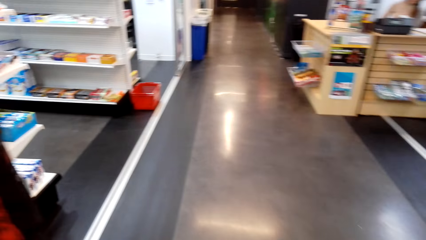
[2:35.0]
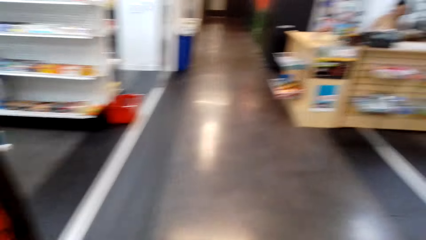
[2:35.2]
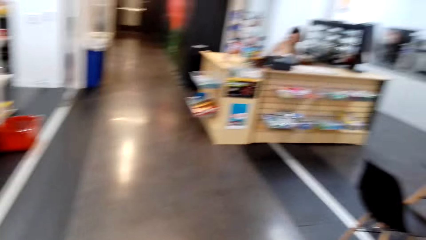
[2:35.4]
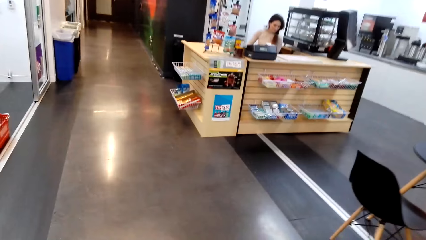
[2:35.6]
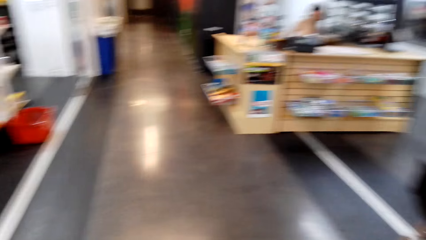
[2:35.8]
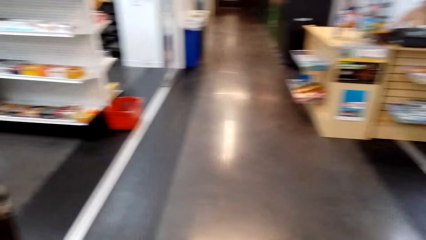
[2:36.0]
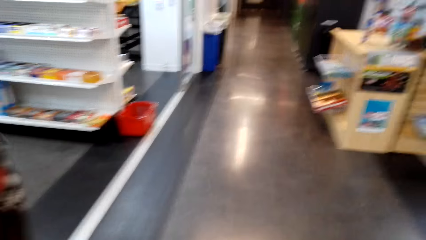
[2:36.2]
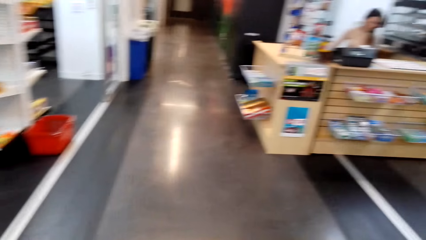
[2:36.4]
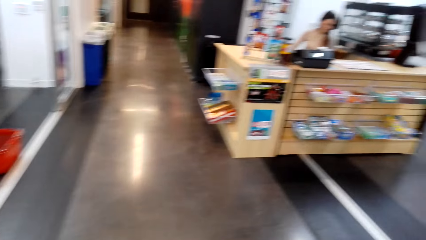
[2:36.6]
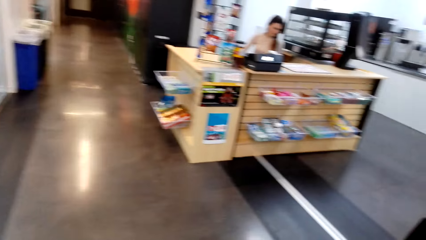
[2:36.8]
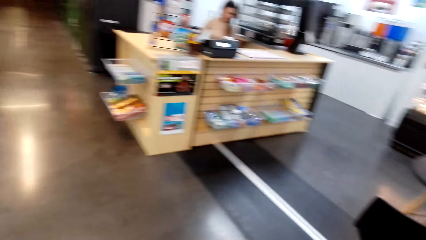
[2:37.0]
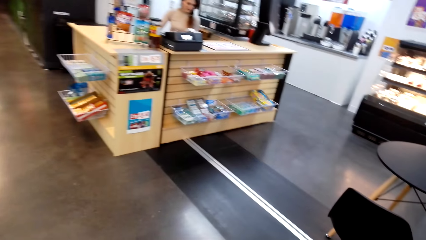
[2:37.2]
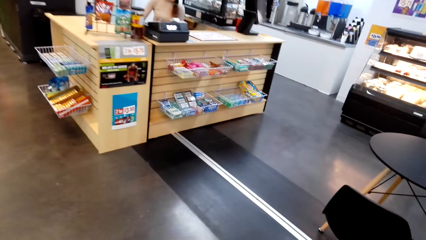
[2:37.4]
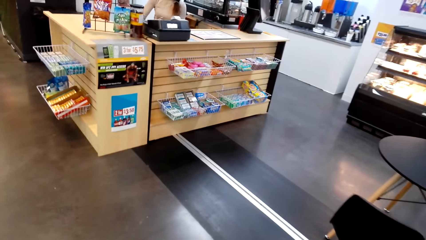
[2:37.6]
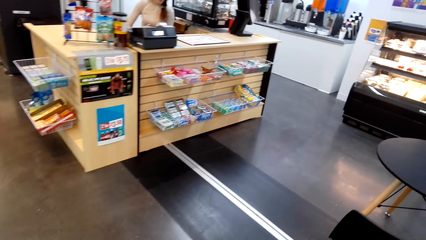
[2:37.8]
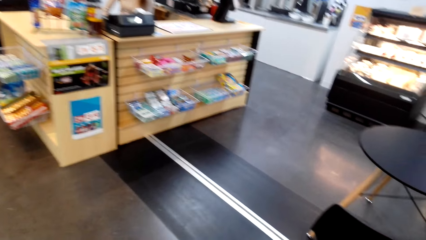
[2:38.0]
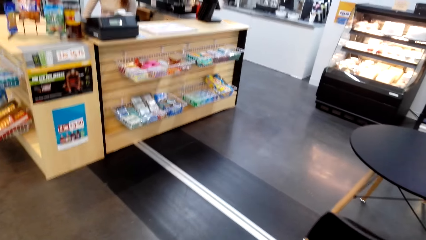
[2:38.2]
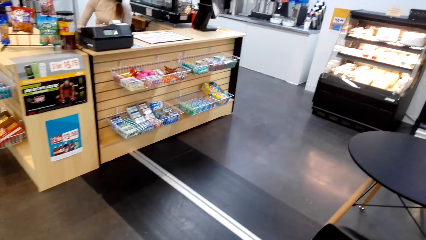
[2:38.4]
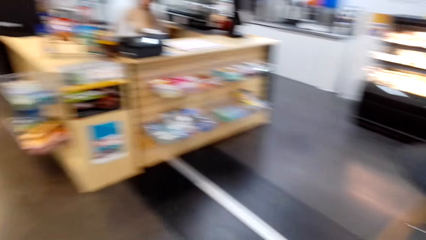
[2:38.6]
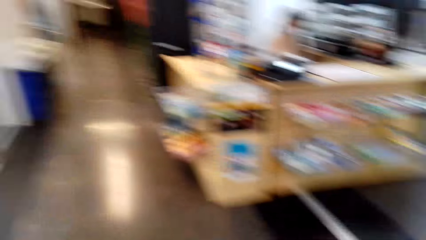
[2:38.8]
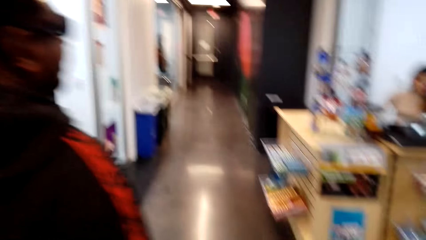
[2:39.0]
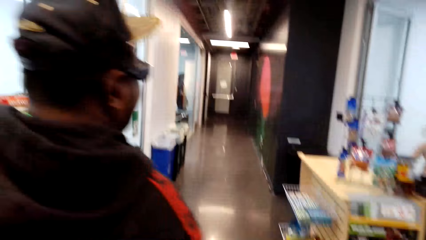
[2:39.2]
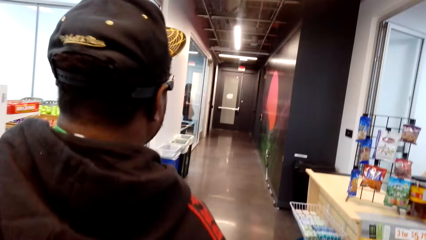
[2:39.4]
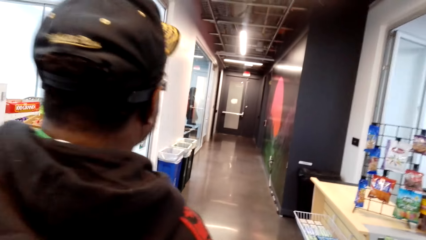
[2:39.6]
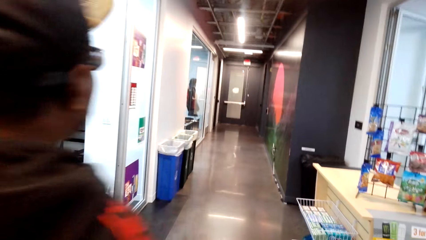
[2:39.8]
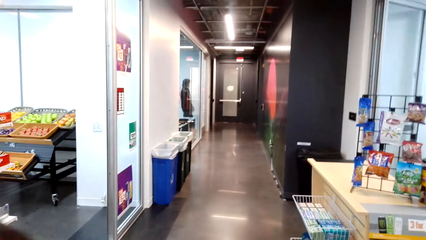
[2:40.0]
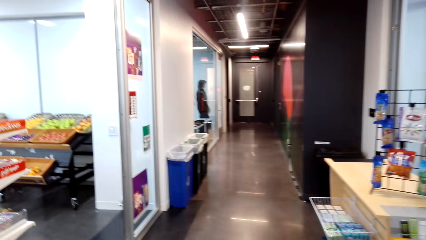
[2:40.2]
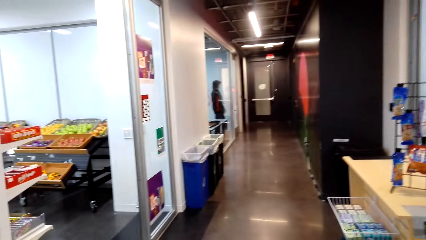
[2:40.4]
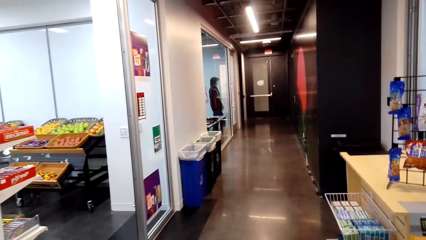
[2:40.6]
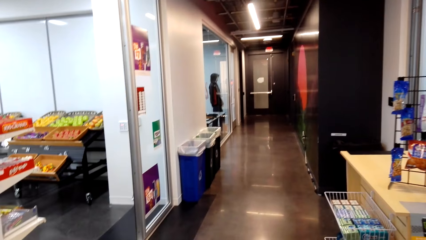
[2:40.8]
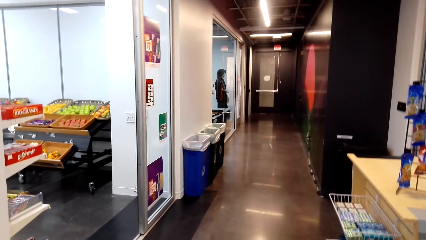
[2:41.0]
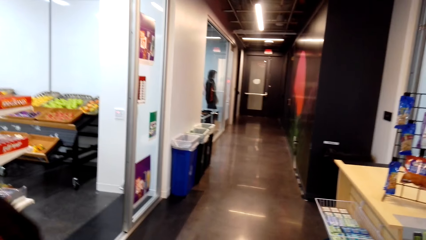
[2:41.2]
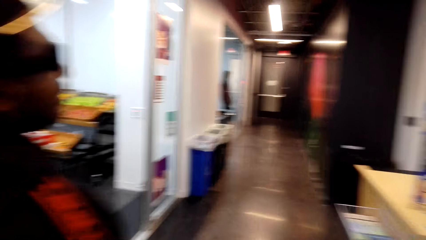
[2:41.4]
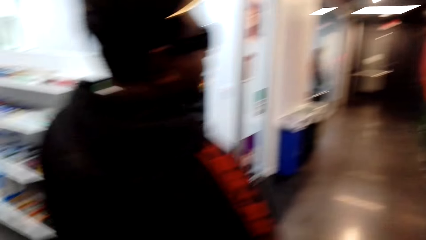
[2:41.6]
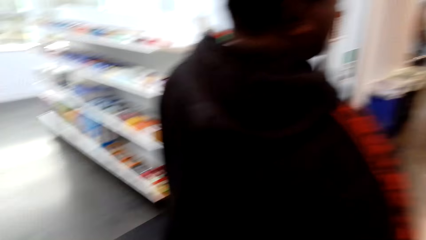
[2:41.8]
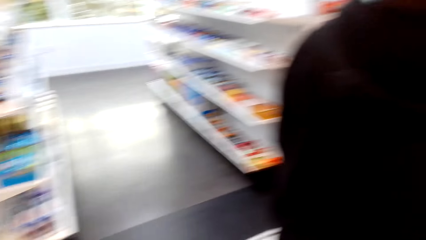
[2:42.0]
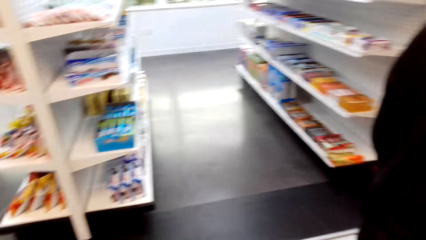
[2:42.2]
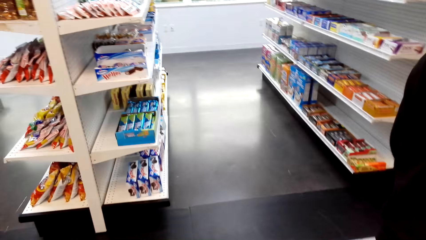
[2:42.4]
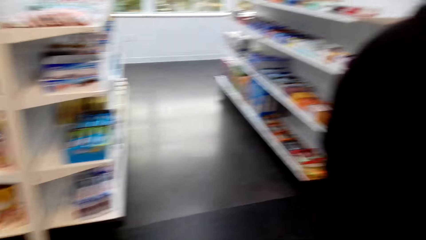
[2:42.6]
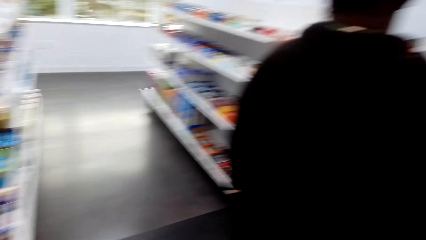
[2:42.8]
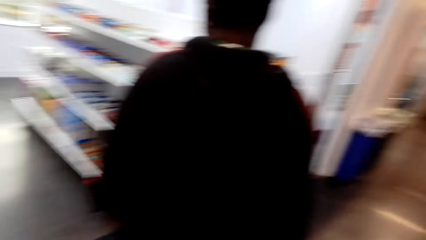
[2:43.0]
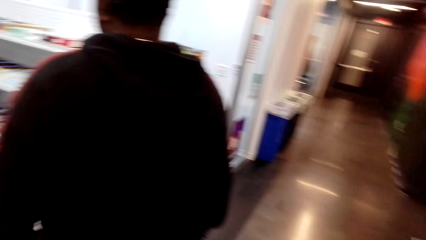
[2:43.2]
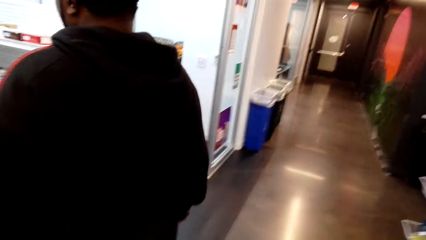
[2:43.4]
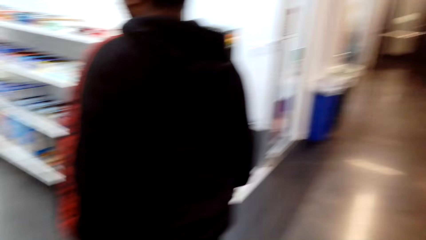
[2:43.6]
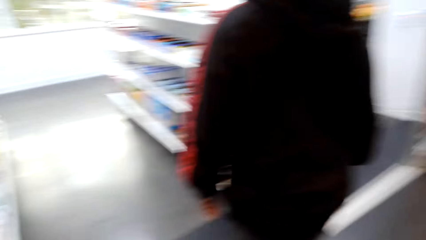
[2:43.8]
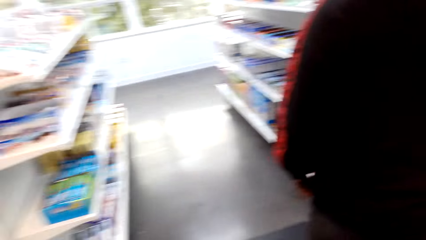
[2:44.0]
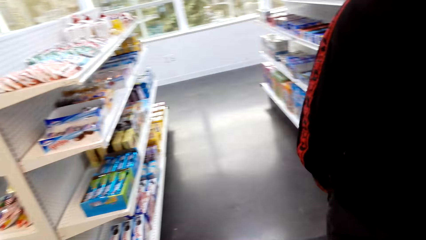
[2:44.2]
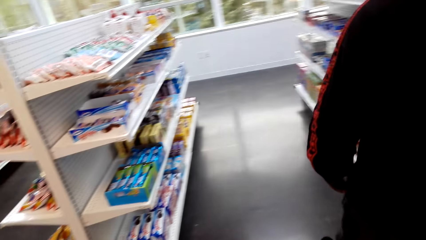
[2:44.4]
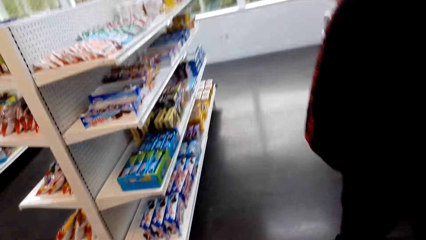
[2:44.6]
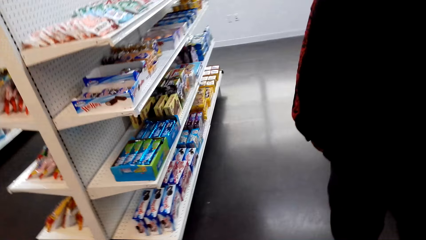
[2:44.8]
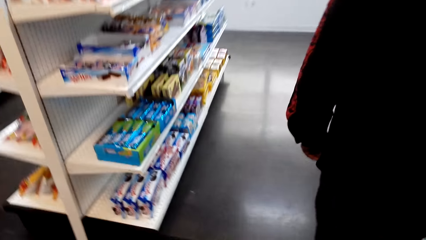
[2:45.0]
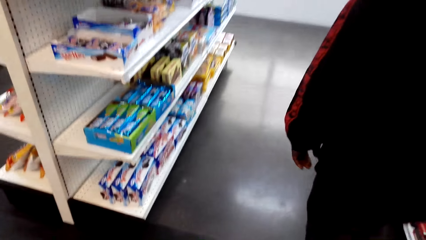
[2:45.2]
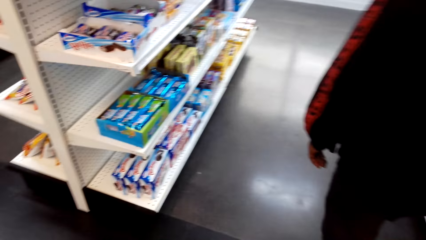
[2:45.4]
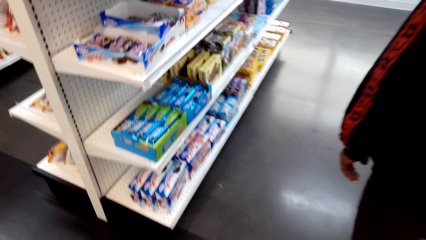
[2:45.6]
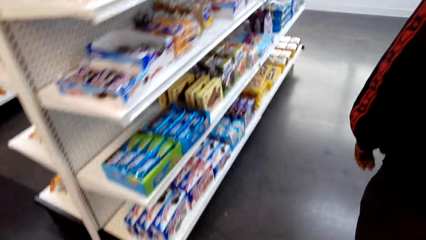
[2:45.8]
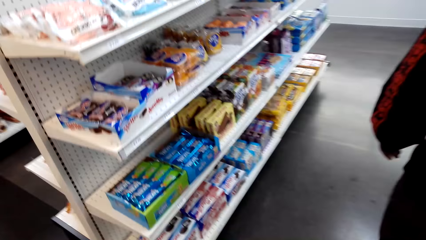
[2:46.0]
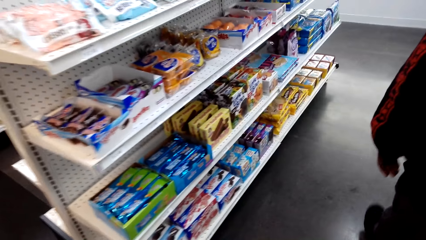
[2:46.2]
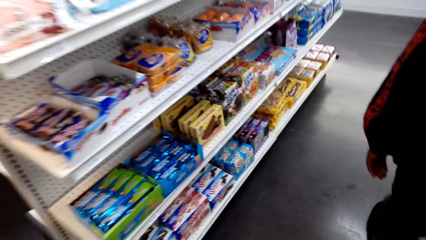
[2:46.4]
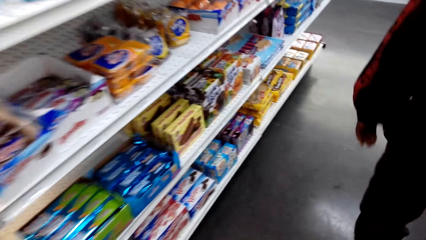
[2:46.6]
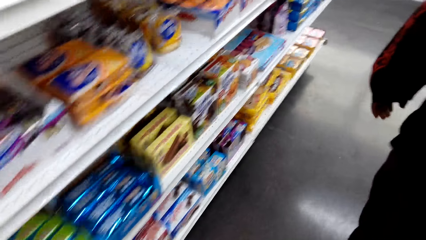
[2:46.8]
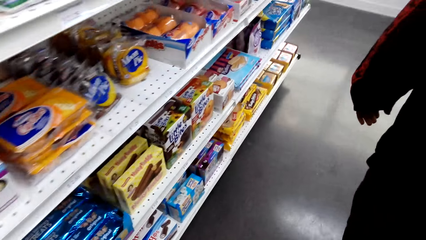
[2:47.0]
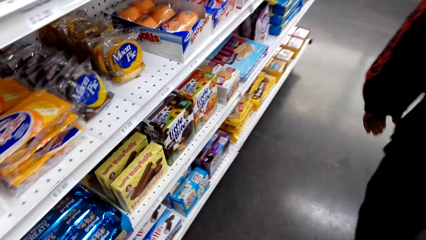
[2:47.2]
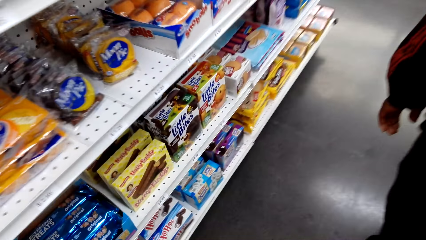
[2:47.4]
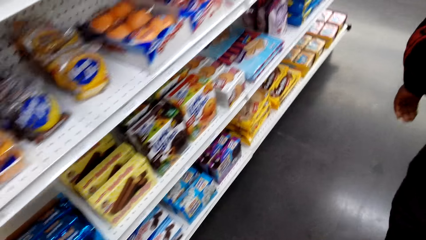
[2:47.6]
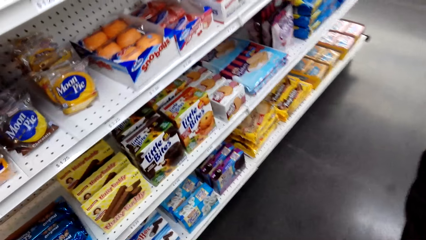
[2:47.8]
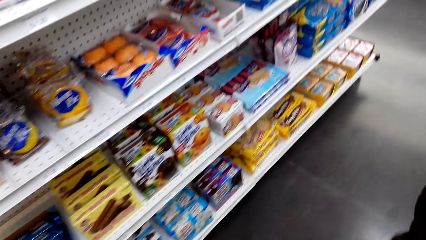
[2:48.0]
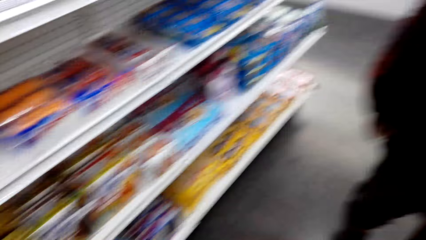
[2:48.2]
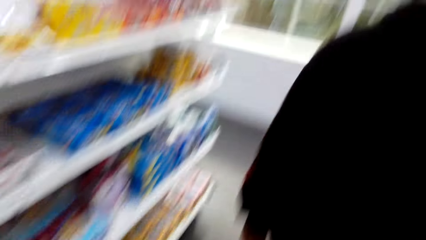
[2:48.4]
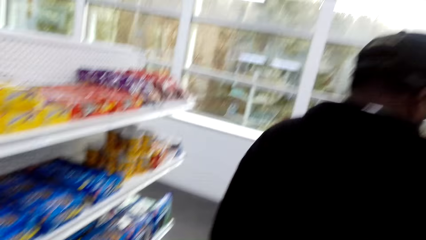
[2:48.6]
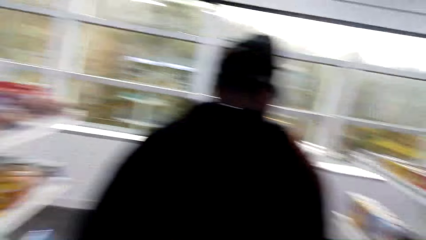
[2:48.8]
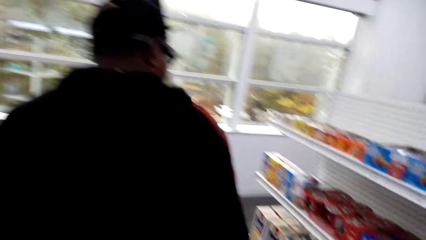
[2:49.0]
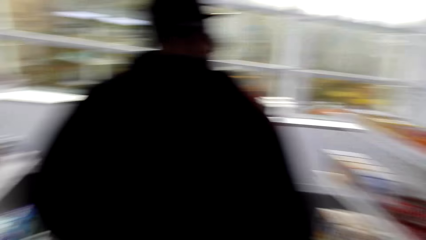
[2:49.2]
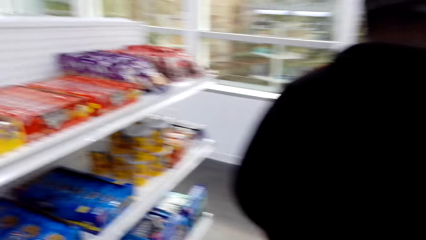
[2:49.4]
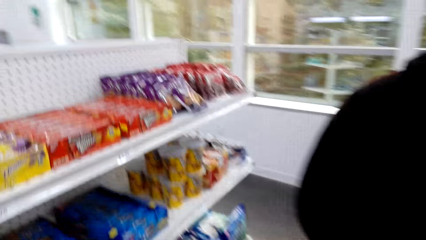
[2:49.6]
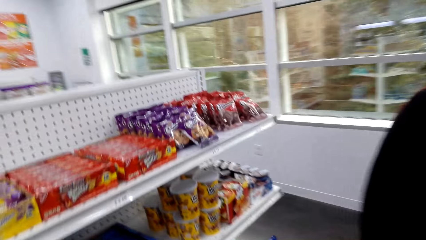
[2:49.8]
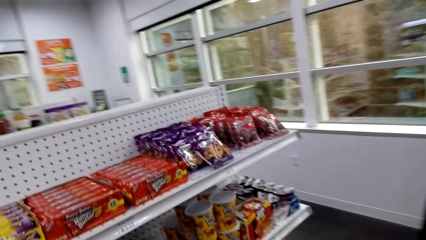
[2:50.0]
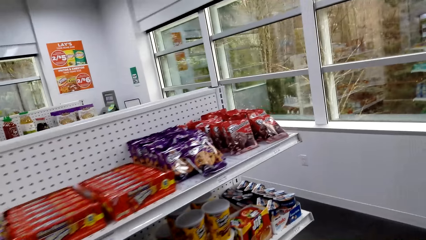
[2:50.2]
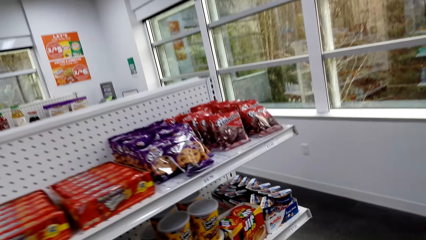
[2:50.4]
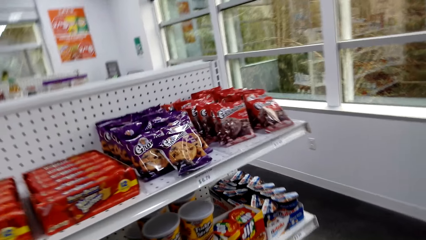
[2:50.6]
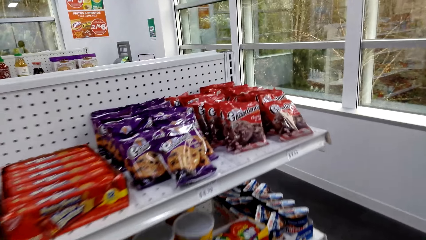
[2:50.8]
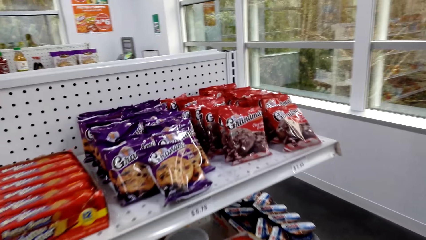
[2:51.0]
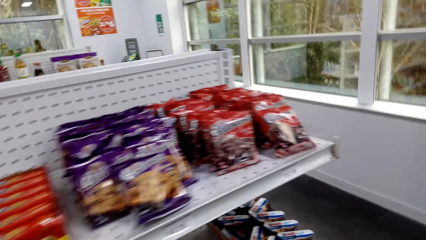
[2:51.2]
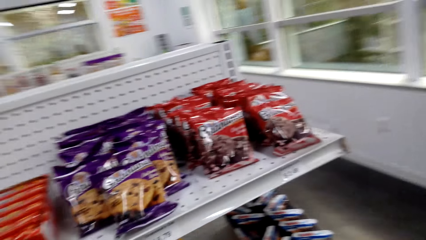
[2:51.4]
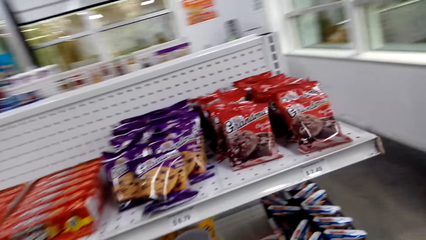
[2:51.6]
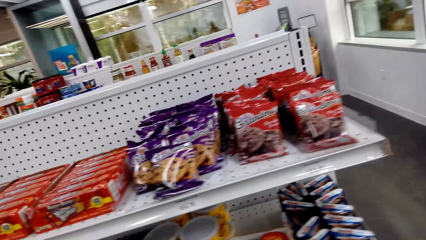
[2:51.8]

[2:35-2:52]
The camera wearer walks around. A man talks with the camera wearer and walks around. The man speaks to a woman. The camera wearer speaks to the man. The man talks with the camera wearer. The camera wearer looks around the supermarket. The man talks with the camera wearer. The camera wearer walks in the supermarket. They walk around. The man walks around.
